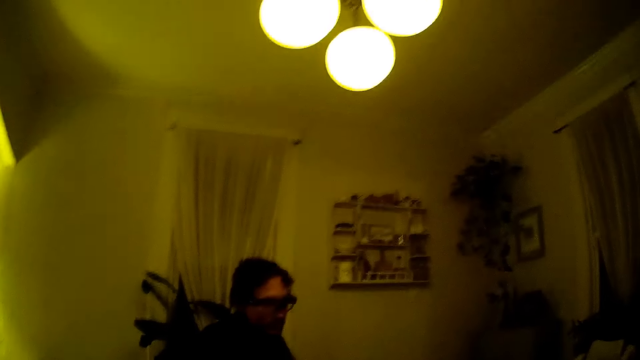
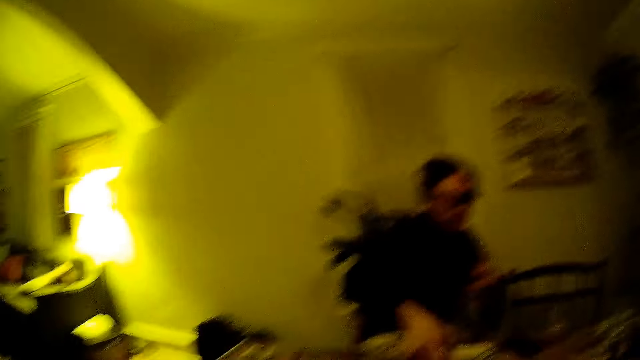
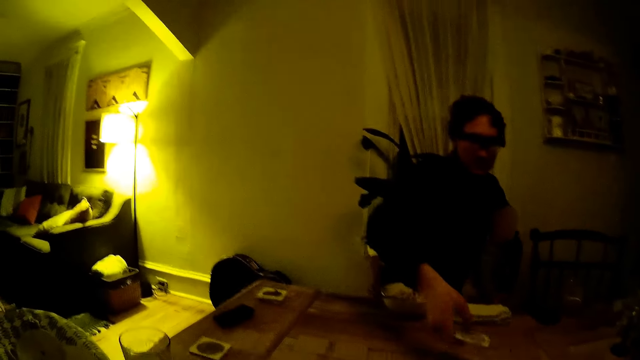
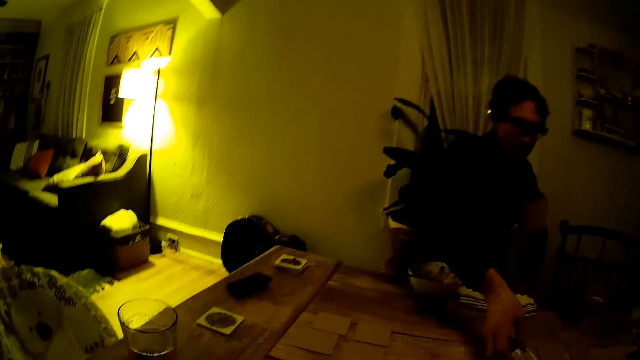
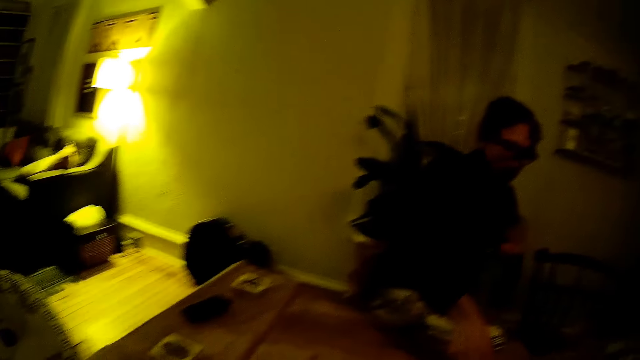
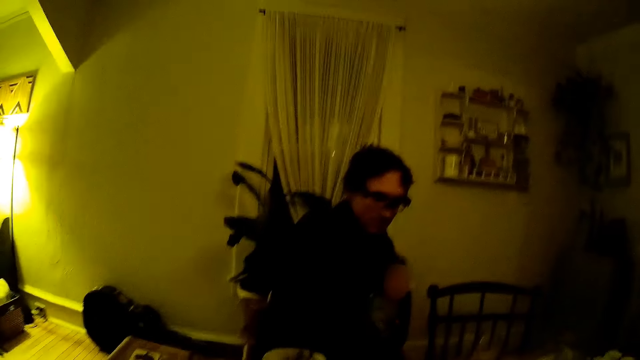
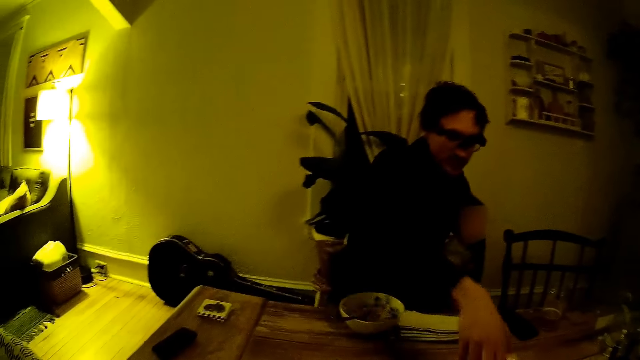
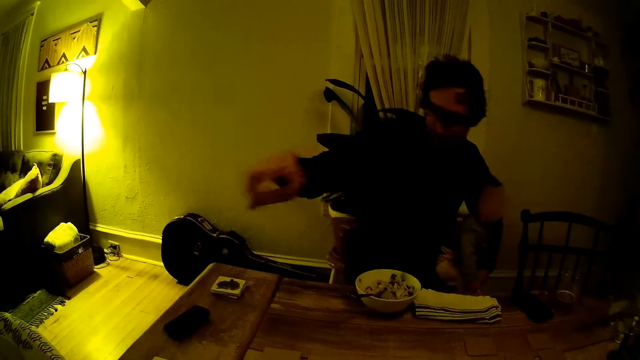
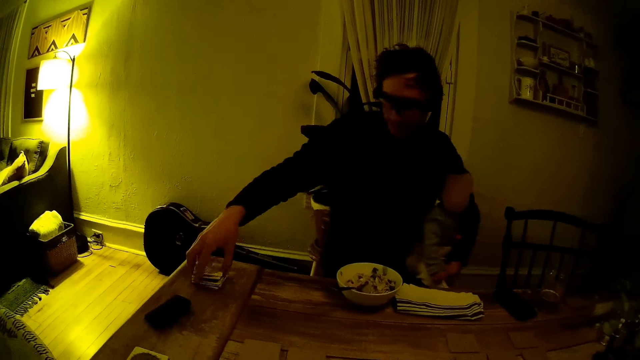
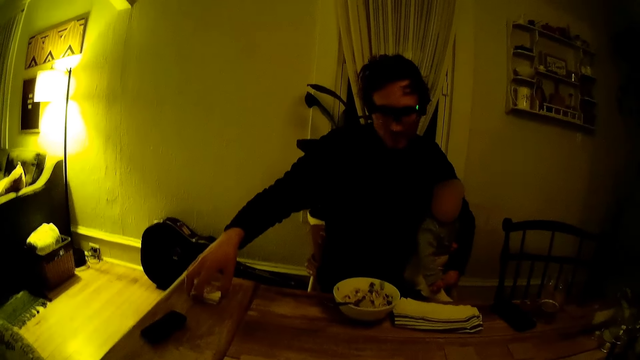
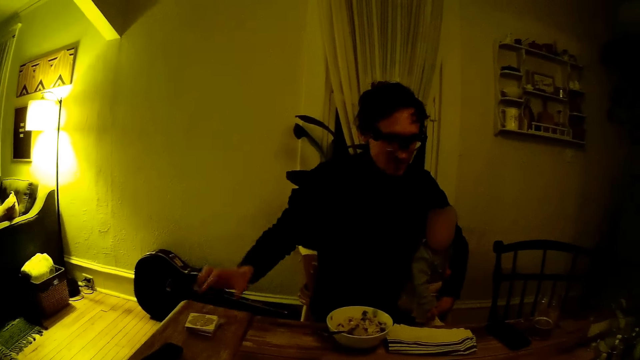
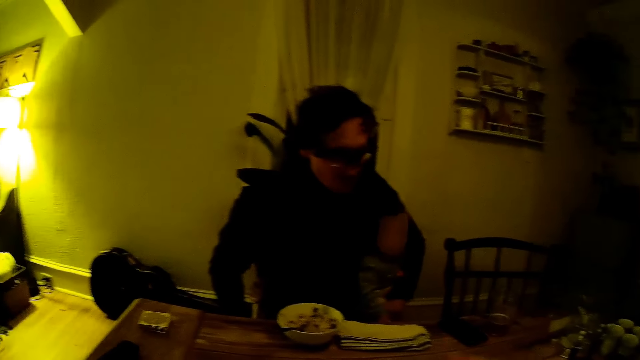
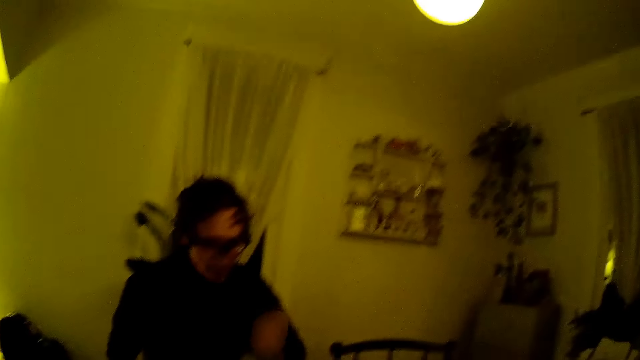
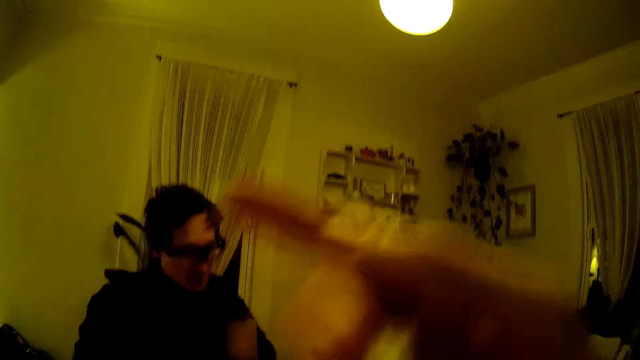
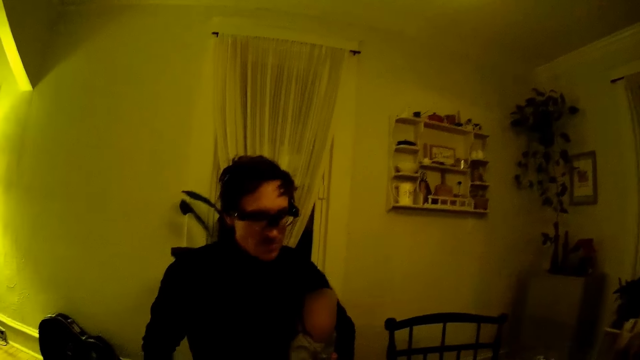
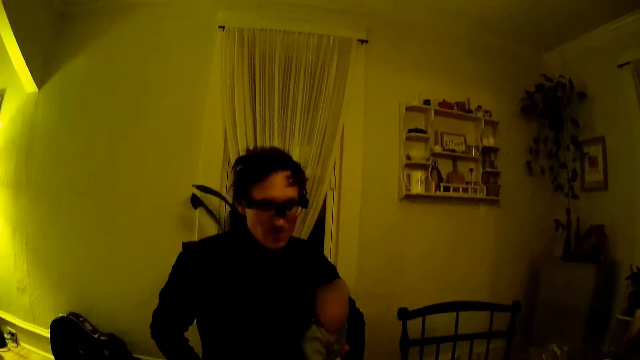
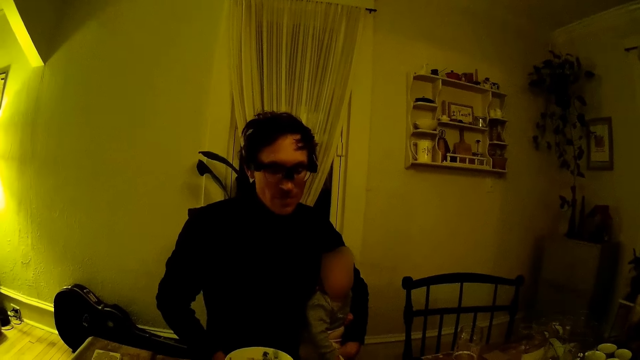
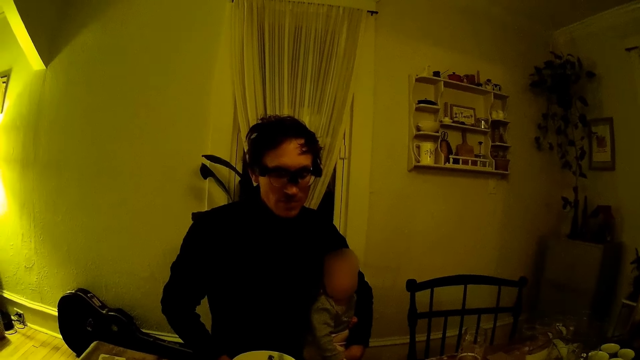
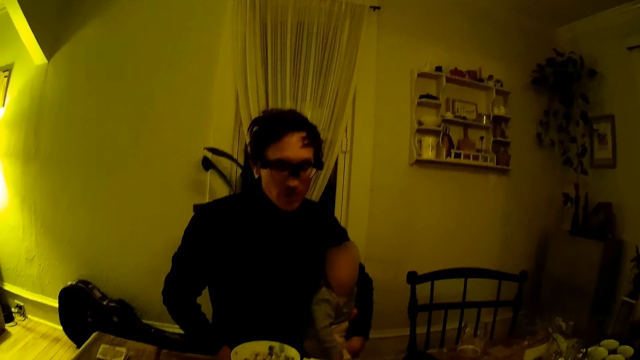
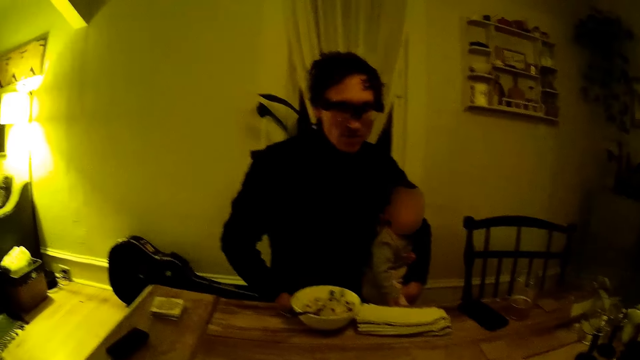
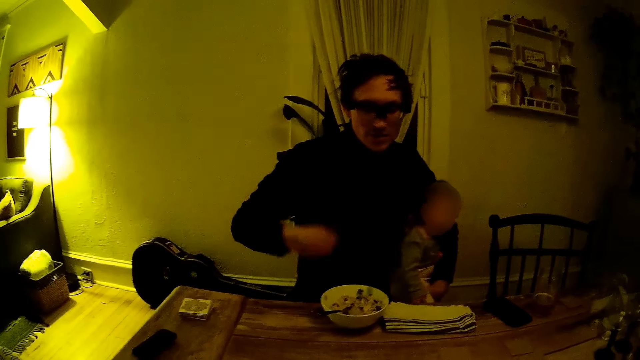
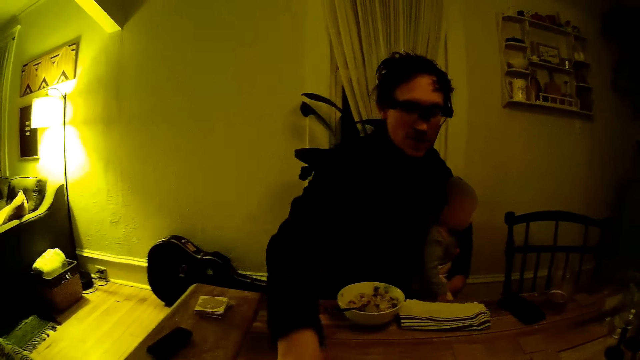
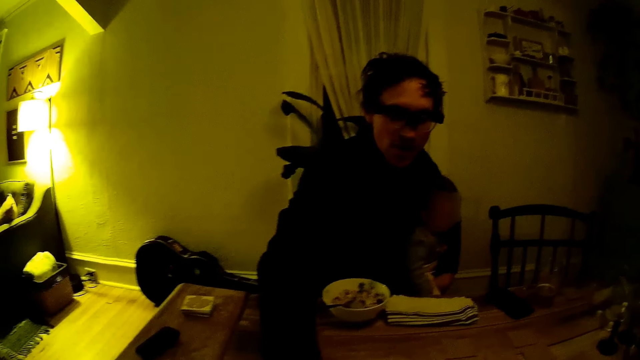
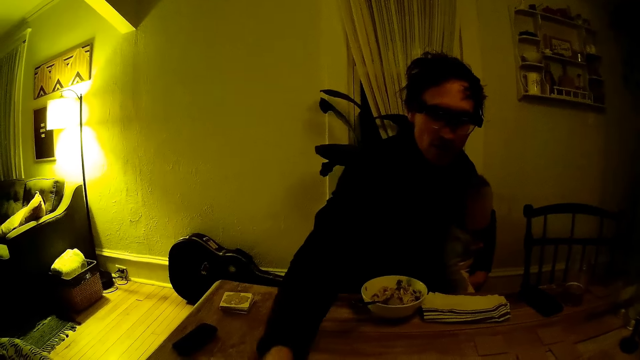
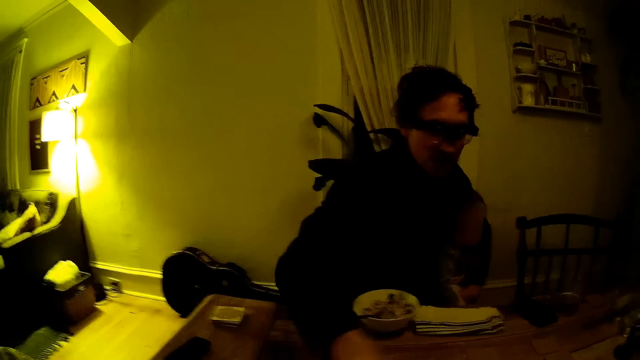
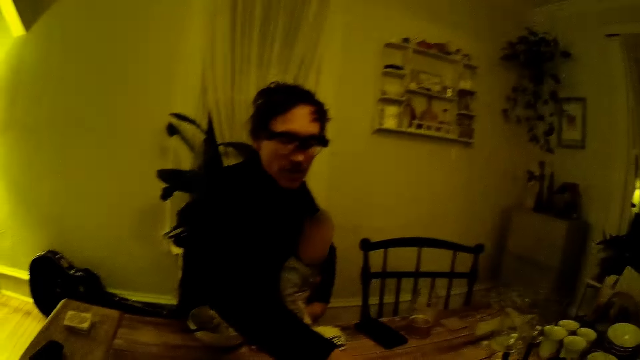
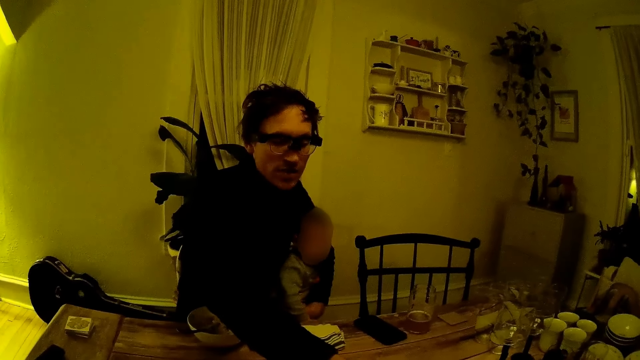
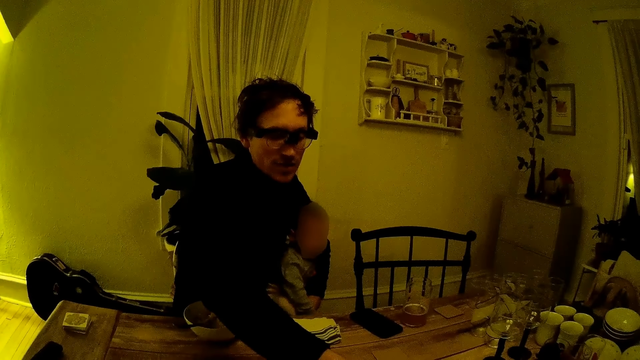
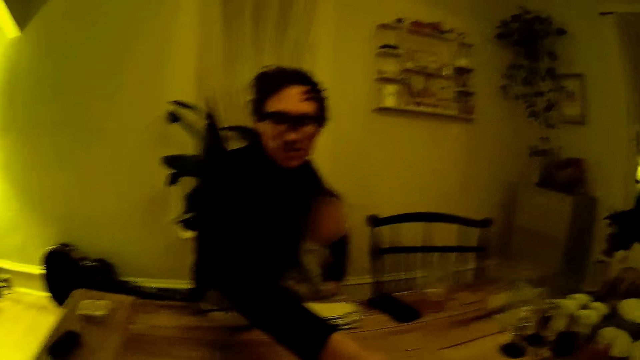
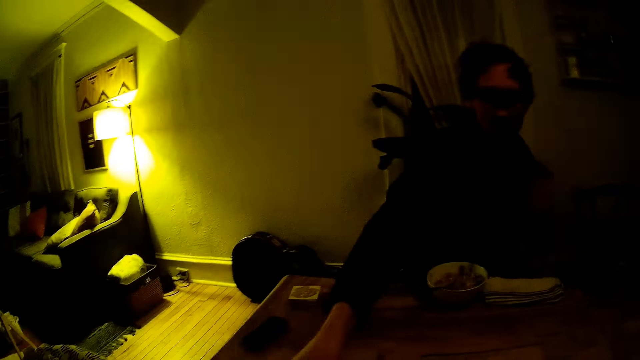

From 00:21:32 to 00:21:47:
A man drops a card on the table. The man places the card by his right with his right hand on the set of cards. The man flips a brown card on the table with his right hand.

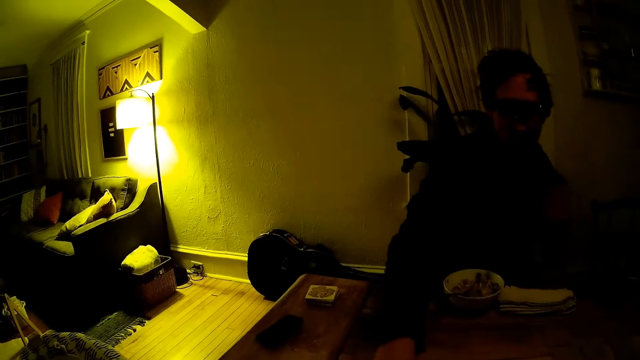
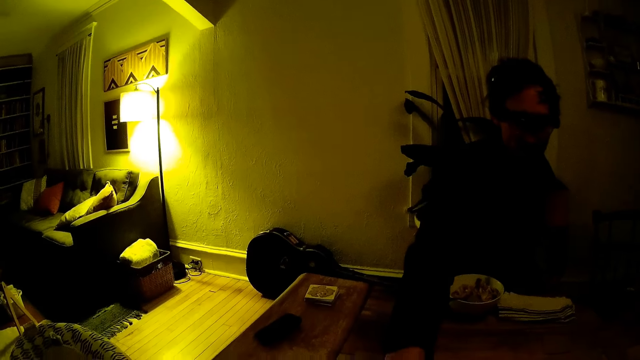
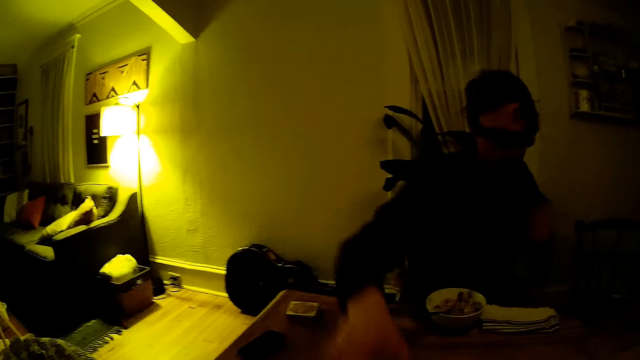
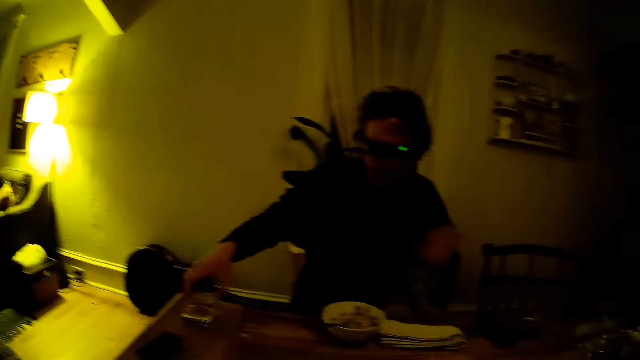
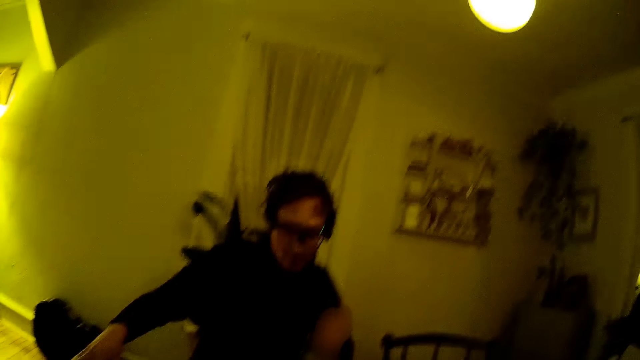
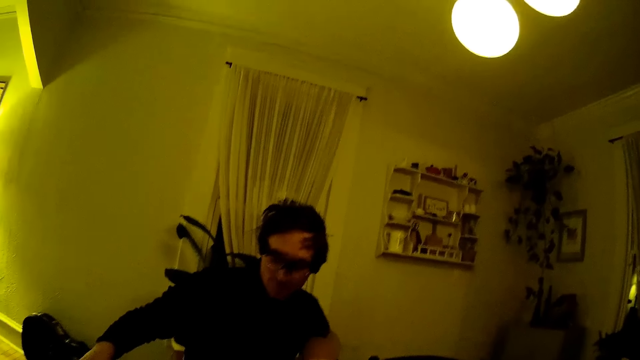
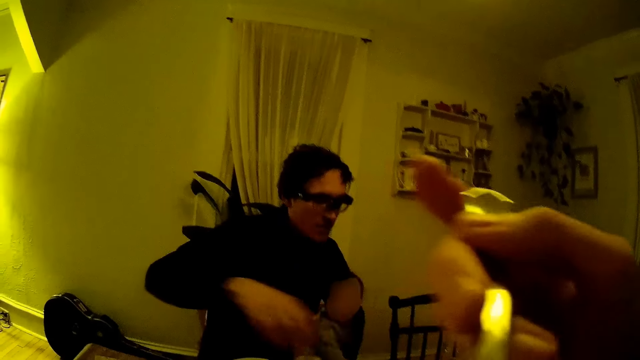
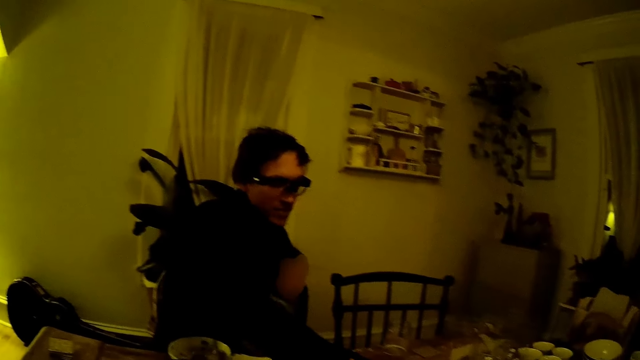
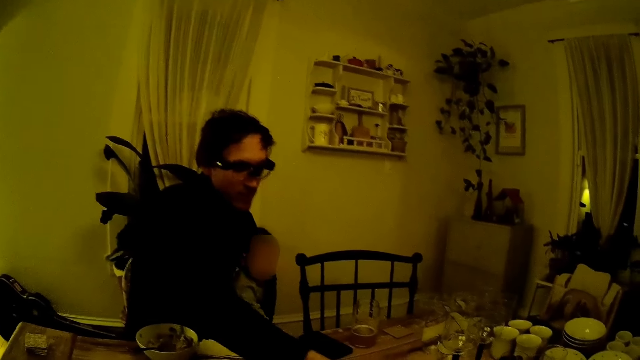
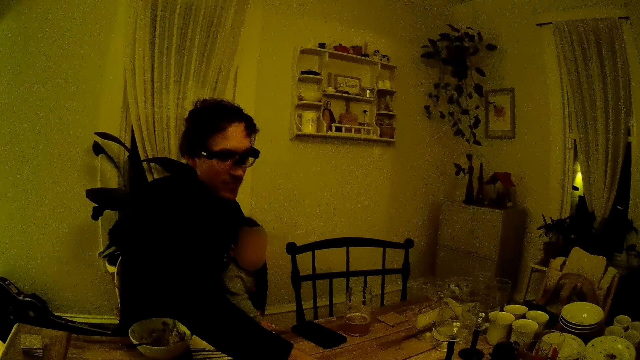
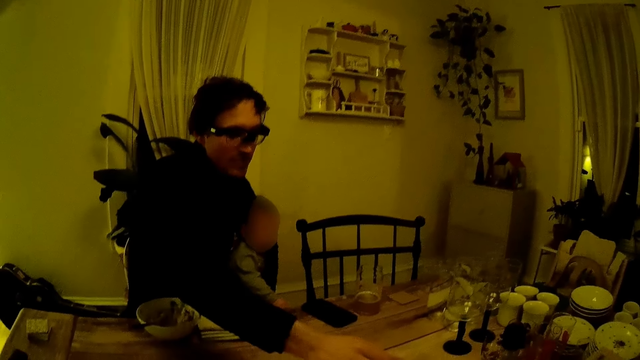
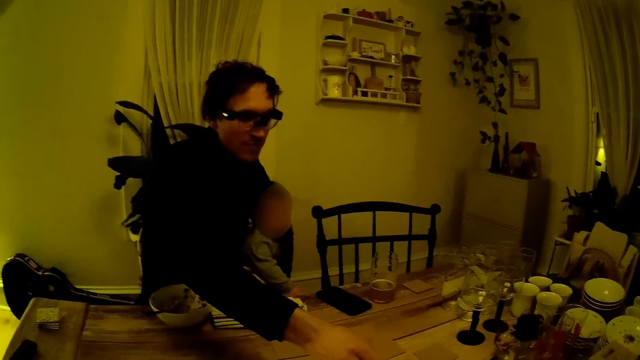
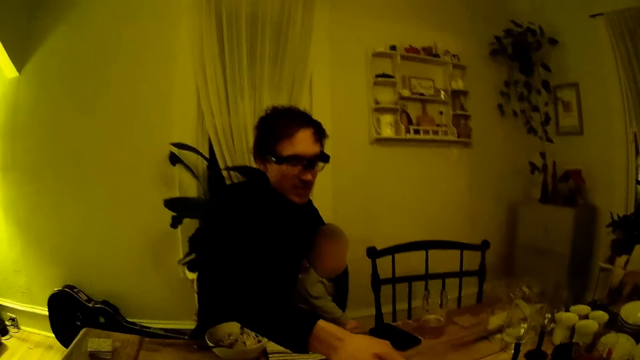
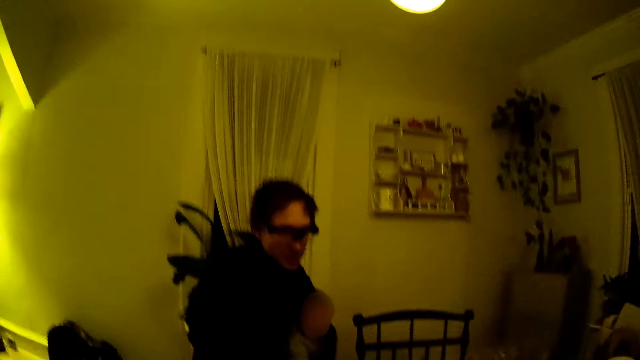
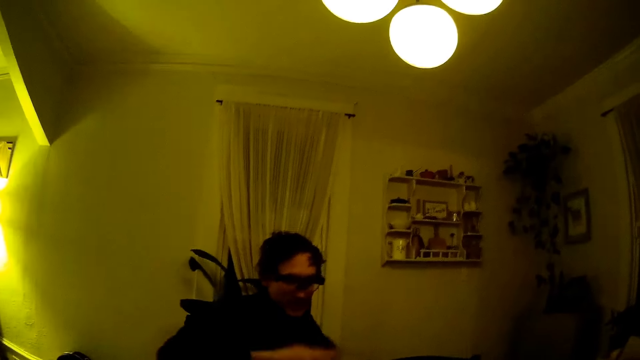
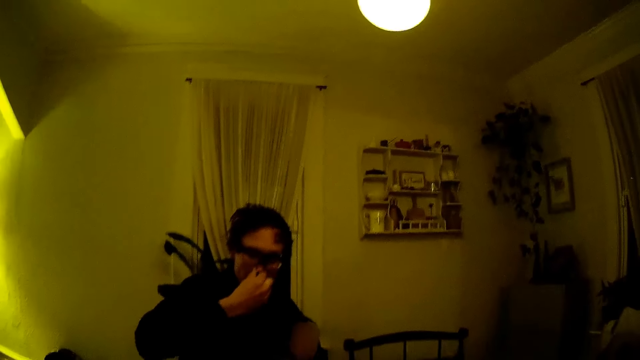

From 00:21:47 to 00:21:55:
The man places the card by his right with his right hand on the set of cards. The camera wearer holds a spoon with the right hand. The man flips a brown card on the table with his right hand.
